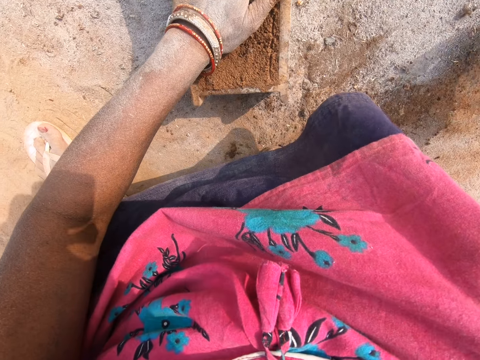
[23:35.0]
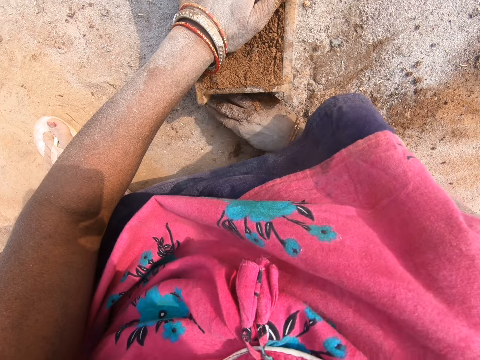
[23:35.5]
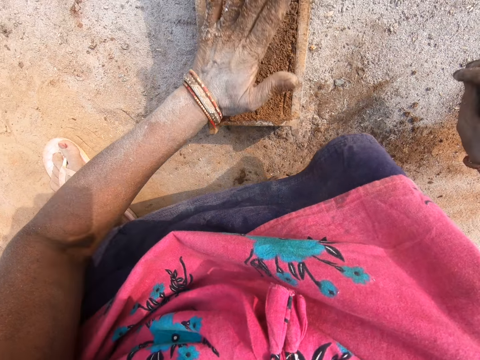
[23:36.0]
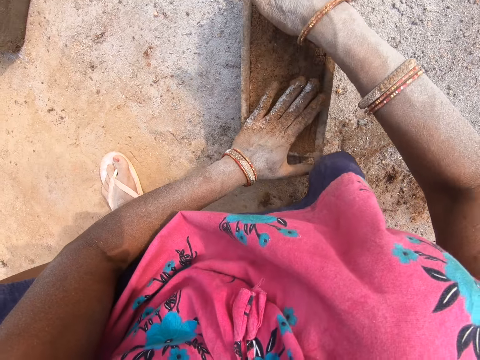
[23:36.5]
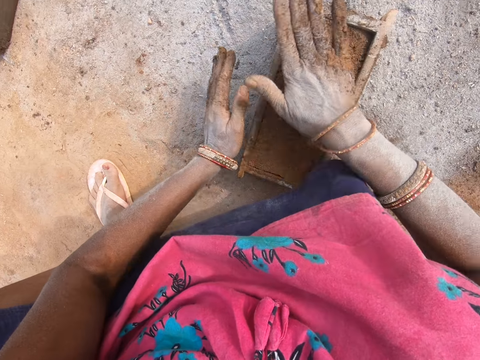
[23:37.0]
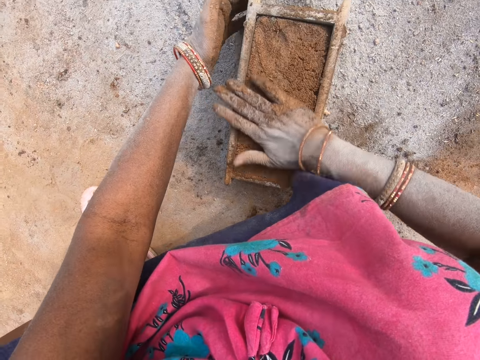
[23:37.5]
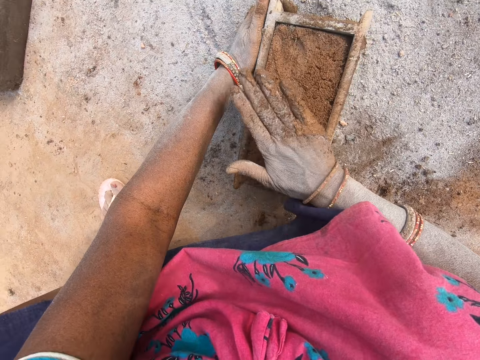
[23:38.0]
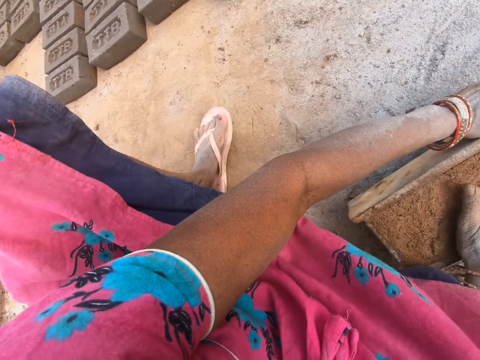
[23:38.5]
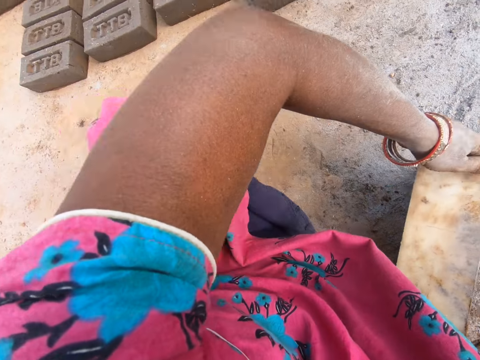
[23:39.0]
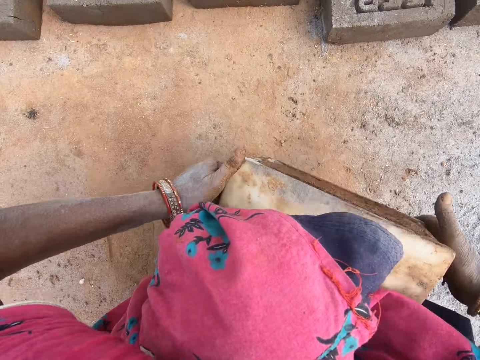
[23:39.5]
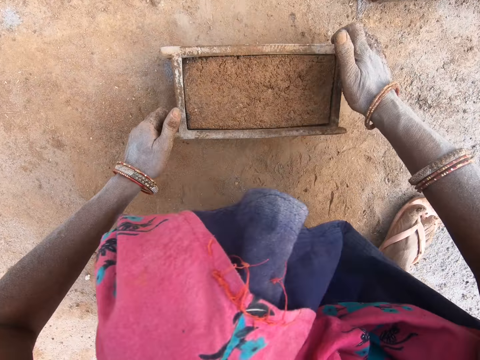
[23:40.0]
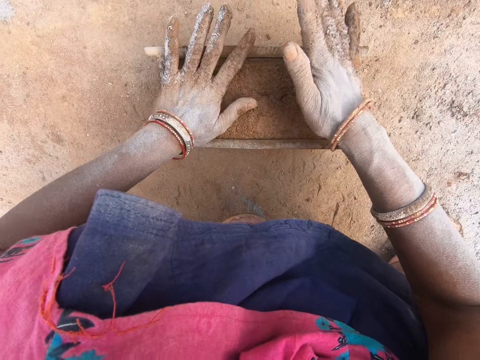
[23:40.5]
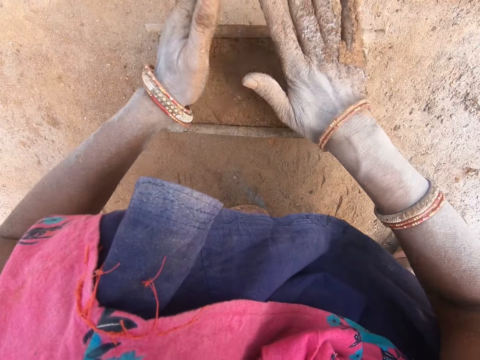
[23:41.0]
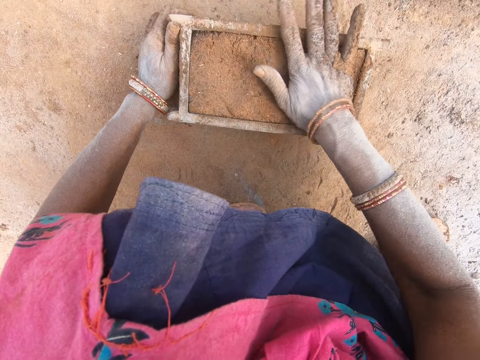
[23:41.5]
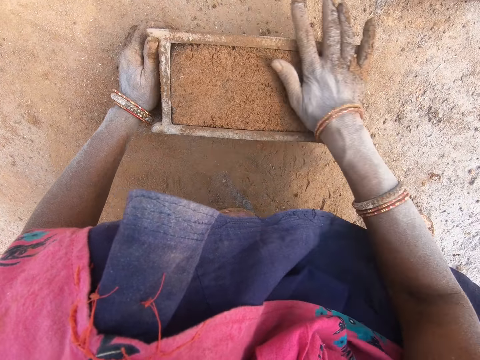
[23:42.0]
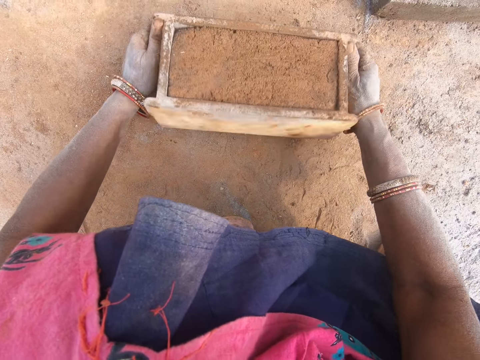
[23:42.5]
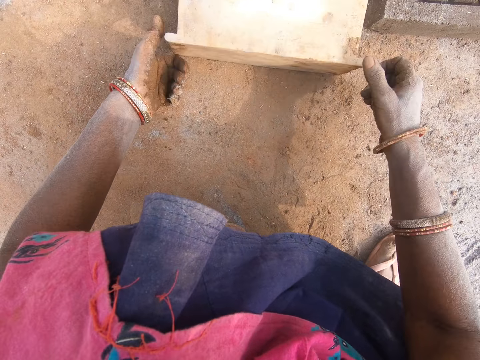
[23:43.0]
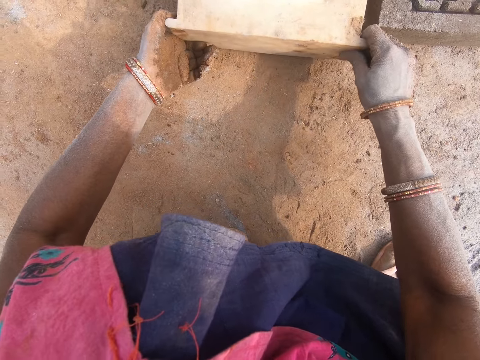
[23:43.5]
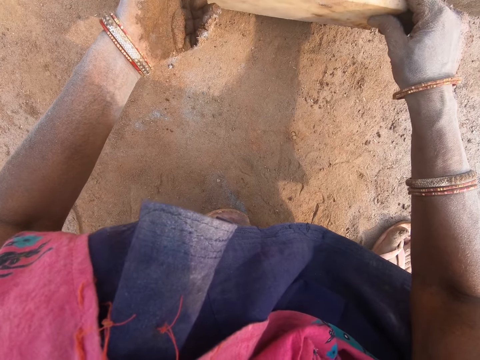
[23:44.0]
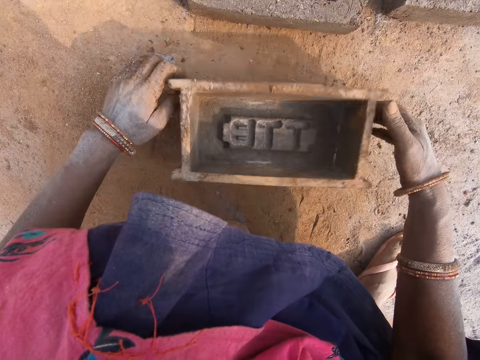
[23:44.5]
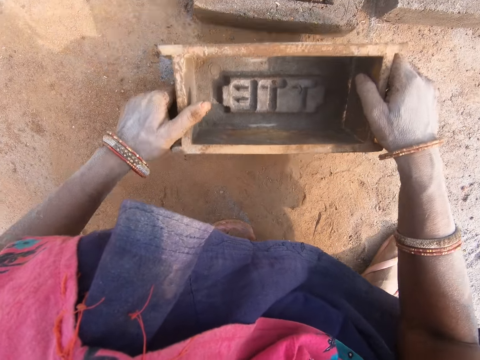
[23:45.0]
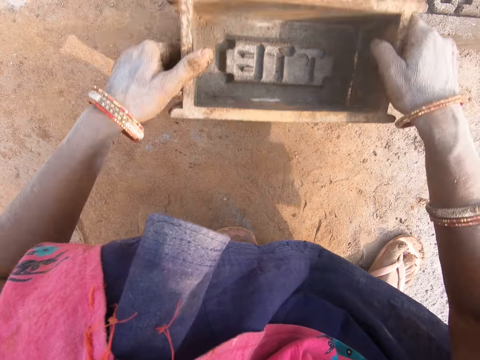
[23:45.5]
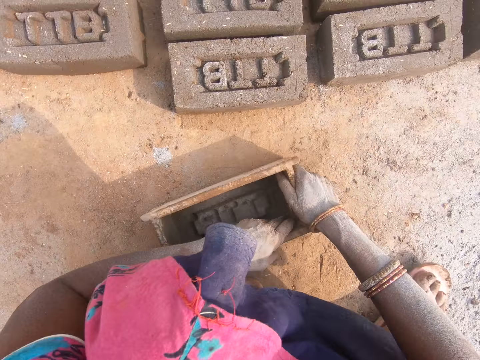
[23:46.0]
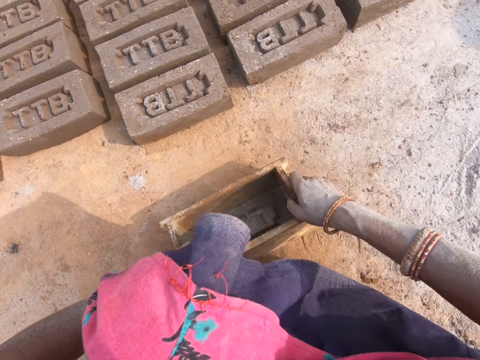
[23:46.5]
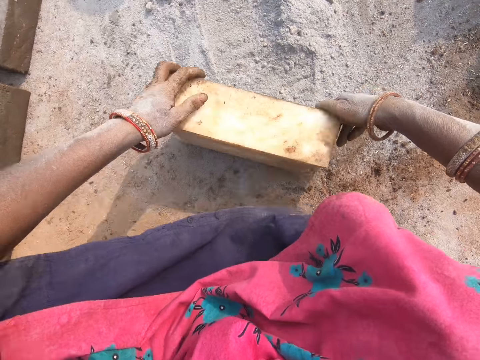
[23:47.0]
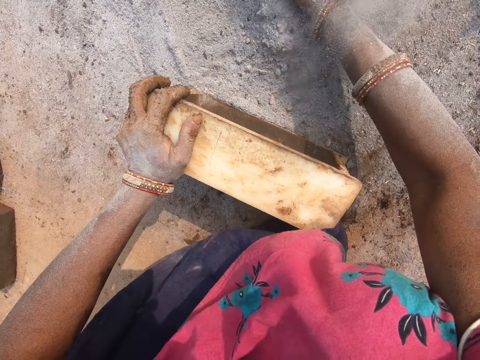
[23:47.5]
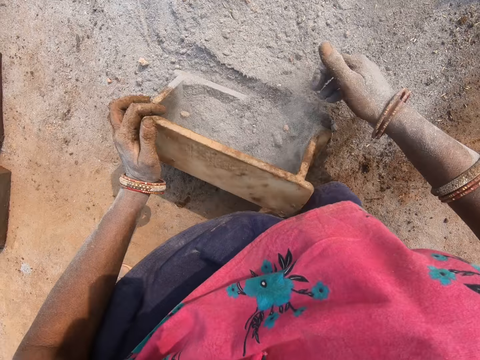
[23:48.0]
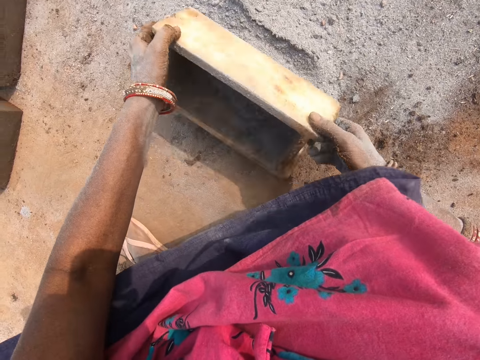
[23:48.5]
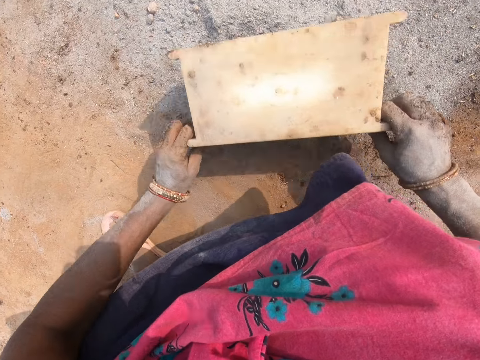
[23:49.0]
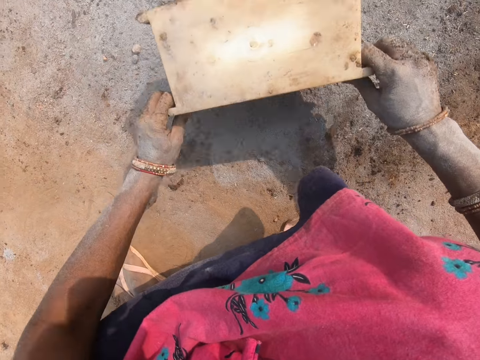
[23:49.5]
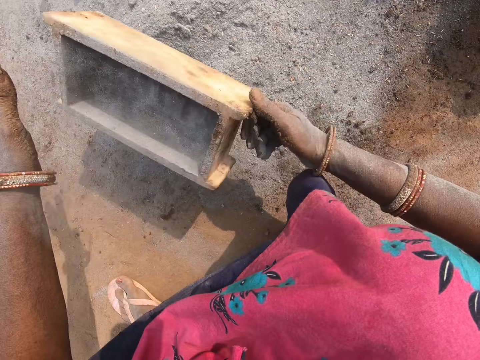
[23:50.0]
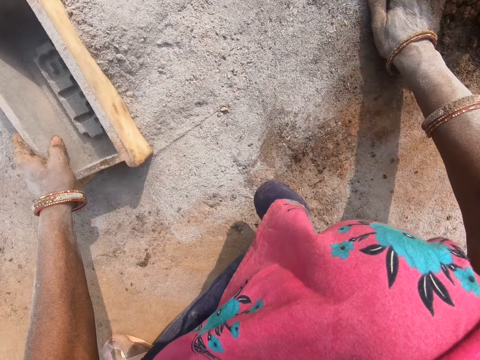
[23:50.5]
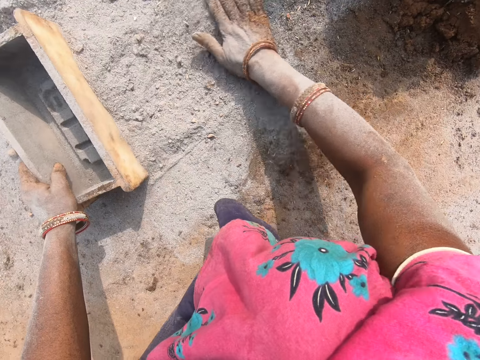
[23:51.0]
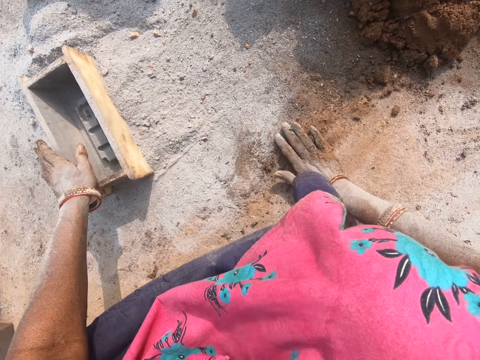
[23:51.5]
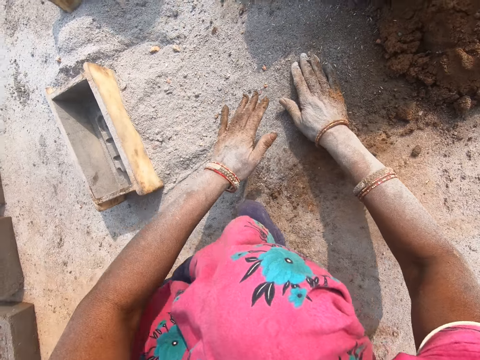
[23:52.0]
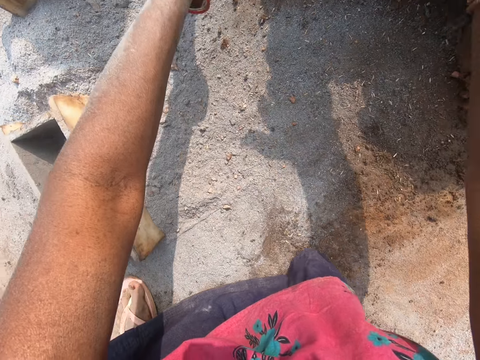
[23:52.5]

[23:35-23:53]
The camera wearer fixes the mixture in the wooden mold. She compresses the clay mold into a box. She picks up the box with the clay mold on the ground. She relocates the wooden mold. She puts the box with the clay mold on the ground and compresses the clay mold into the box. She fixes the mixture in the wooden mold. She puts the clay mold on the ground from the box. She removes the mixture from the wooden mold. She puts the box on the ground, picks up the box on the ground, puts the box on the ground, and puts sand in the box. She dusts the wooden mold with ash. She pours sand in the box to the ground and pushes sand on the ground with the box. She collects the ash together. She puts the box on the ground and rubs her hand on the ground. She clears the ground with the hand.

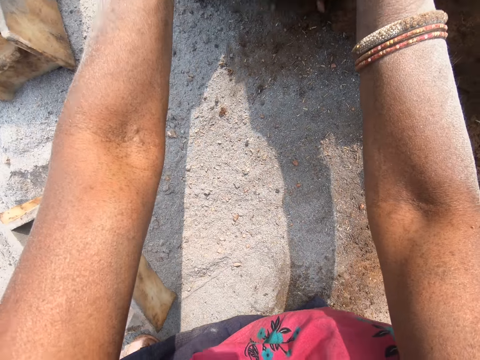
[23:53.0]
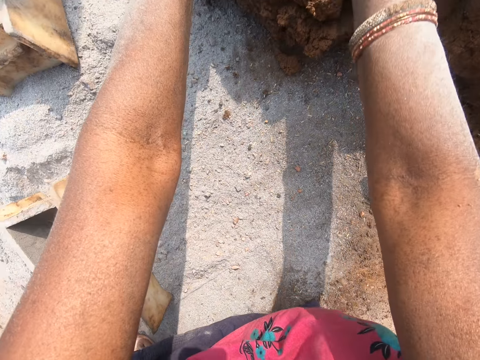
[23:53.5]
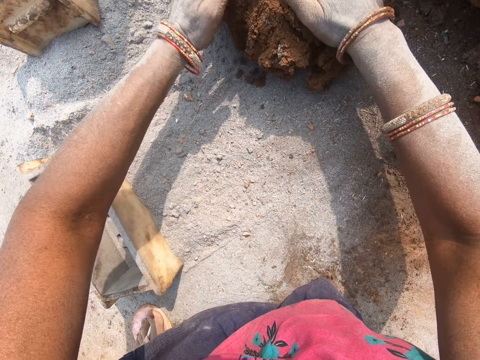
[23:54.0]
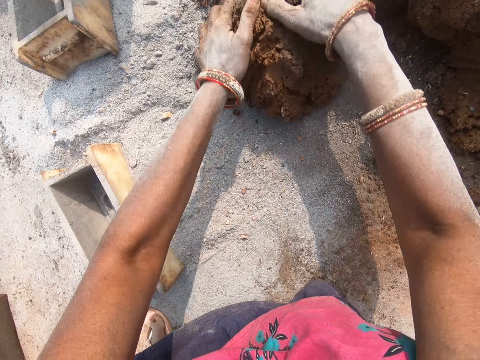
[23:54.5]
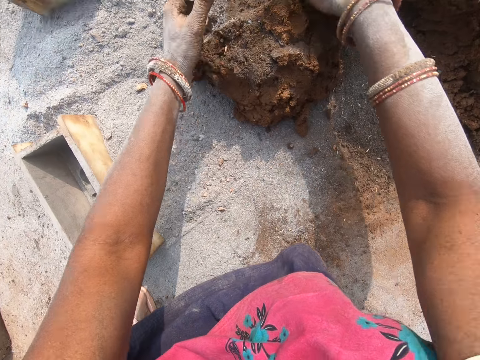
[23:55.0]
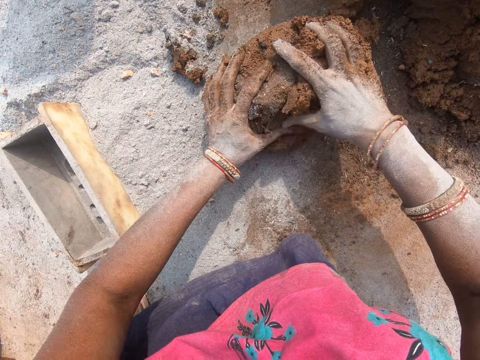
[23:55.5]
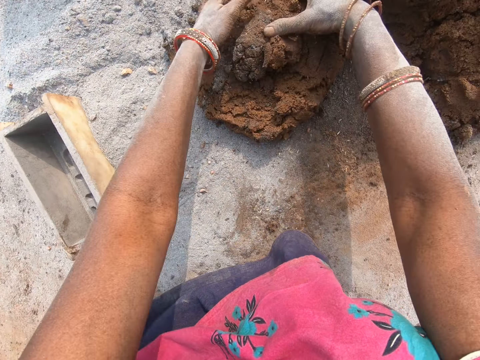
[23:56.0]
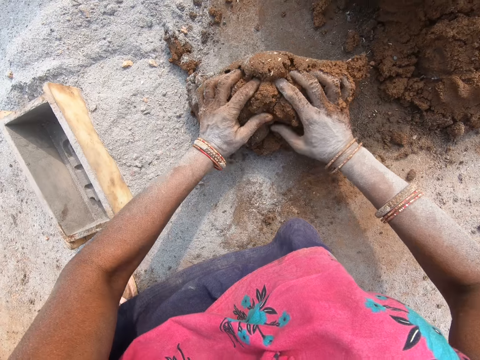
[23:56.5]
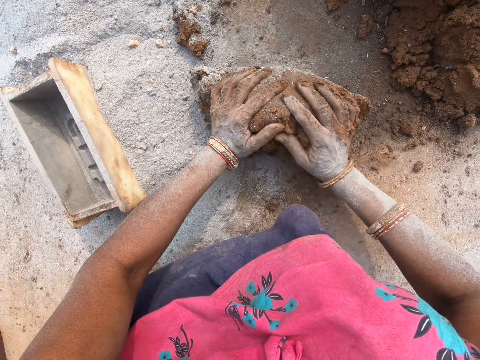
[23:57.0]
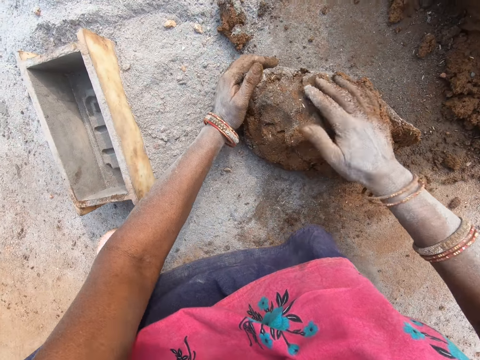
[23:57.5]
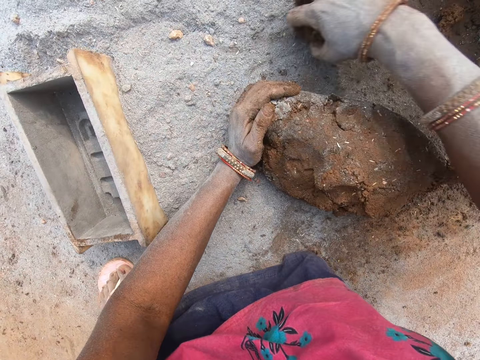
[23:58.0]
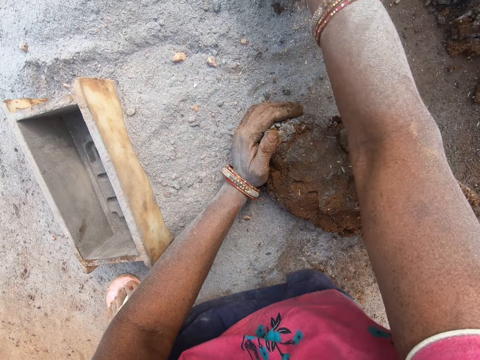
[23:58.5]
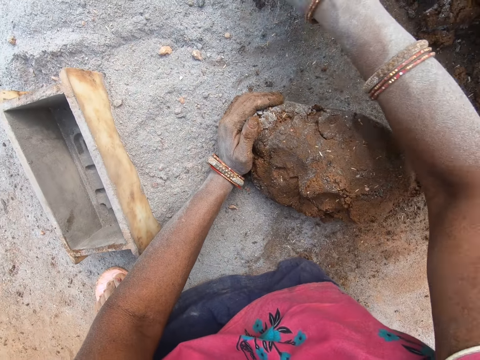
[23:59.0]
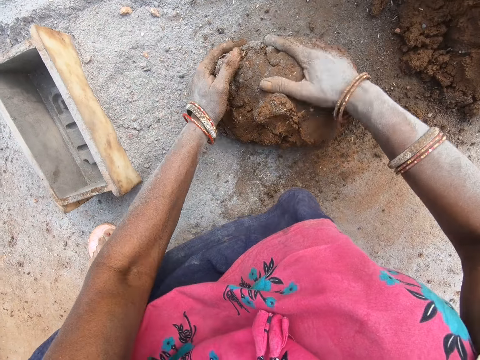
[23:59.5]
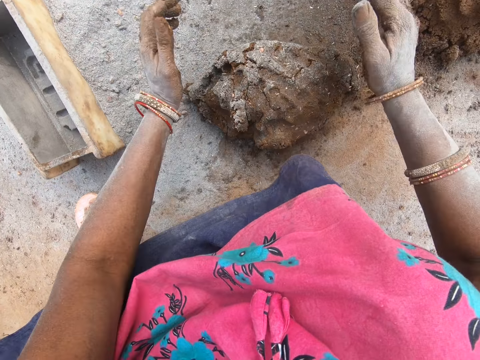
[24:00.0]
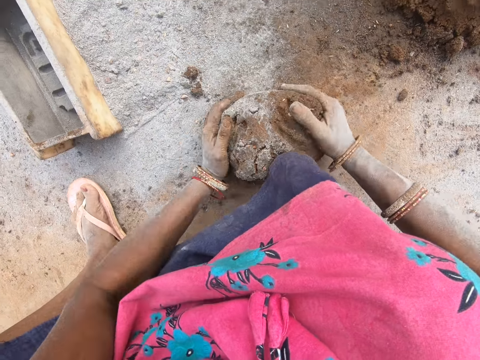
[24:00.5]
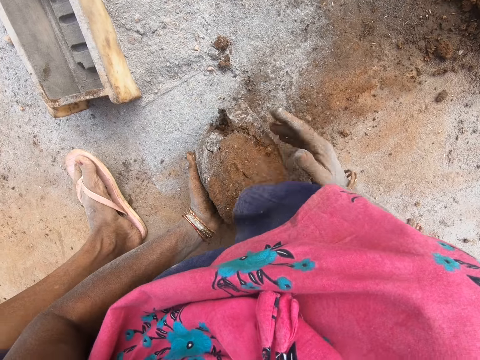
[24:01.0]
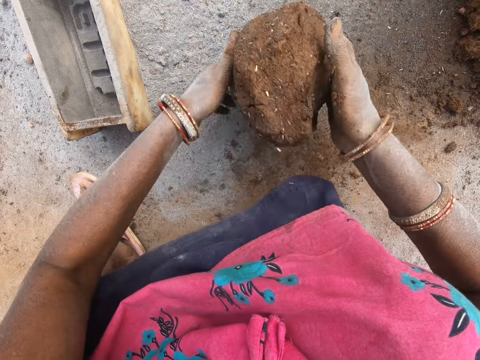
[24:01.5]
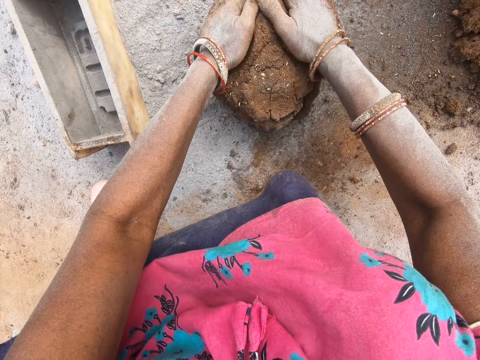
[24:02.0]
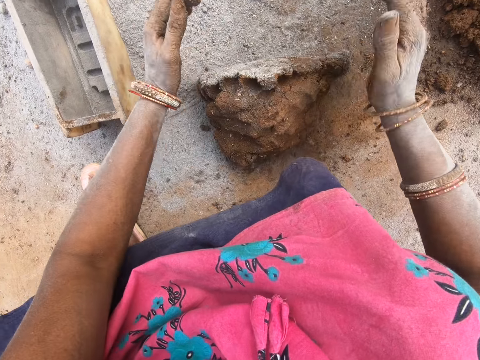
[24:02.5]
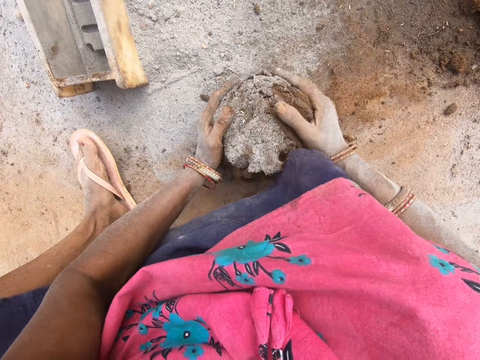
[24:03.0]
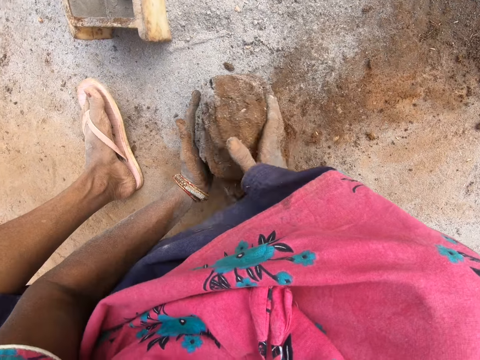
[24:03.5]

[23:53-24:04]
The camera wearer cuts the clay mold on the ground with her hands. She picks up the mixture. She molds the clay mold onto the ground, swipes the ground with her hand, and molds the clay mold onto the ground.
